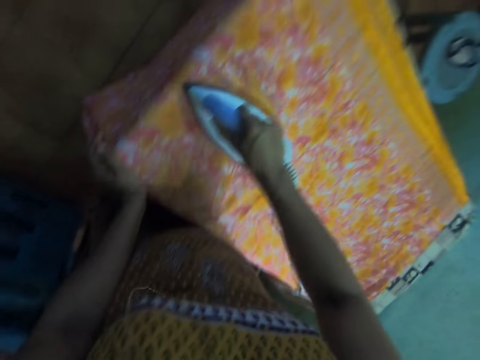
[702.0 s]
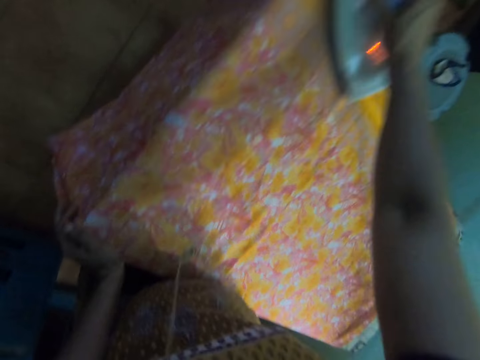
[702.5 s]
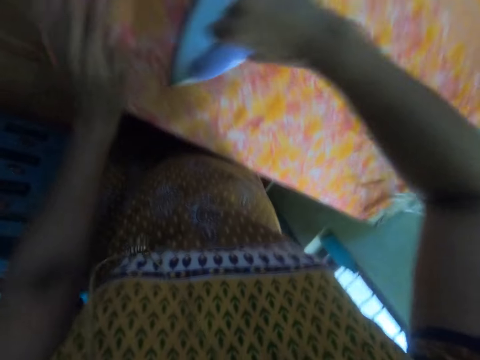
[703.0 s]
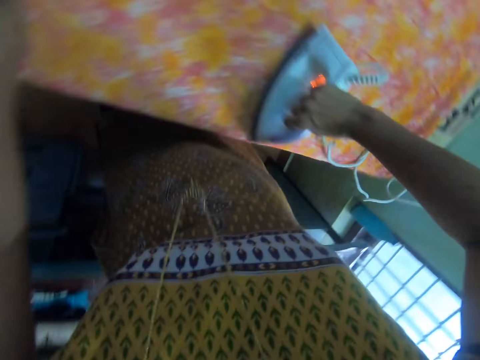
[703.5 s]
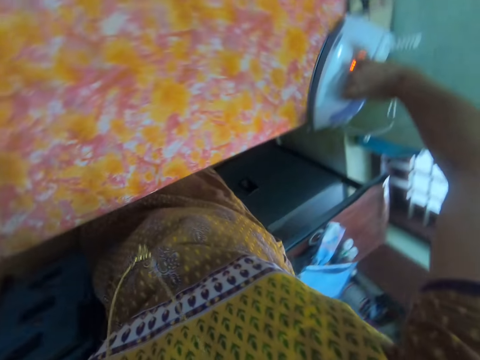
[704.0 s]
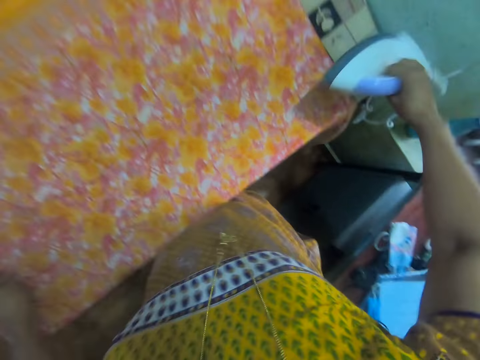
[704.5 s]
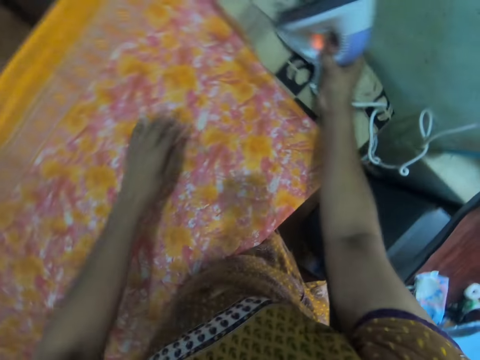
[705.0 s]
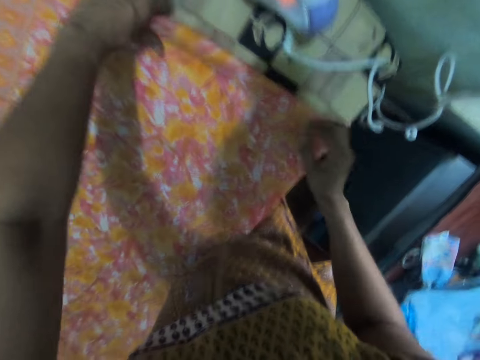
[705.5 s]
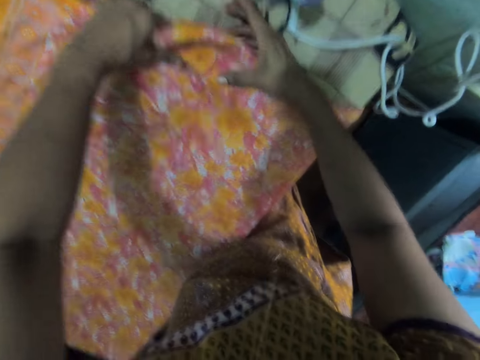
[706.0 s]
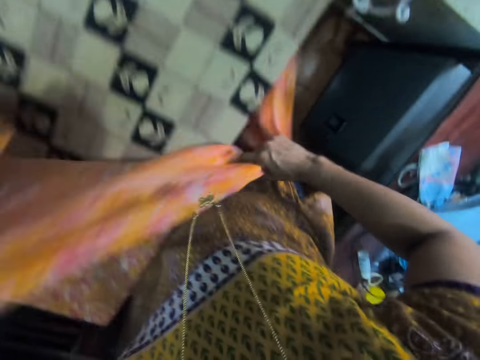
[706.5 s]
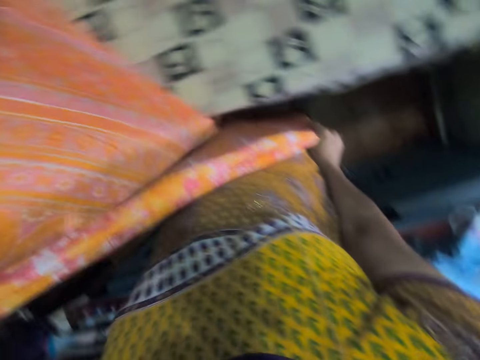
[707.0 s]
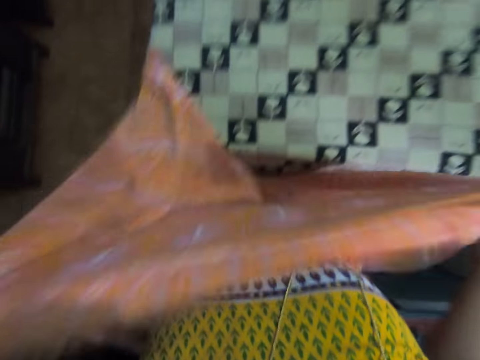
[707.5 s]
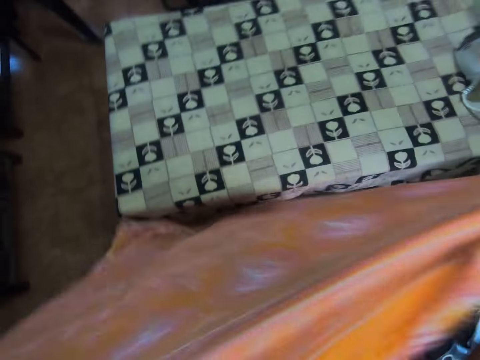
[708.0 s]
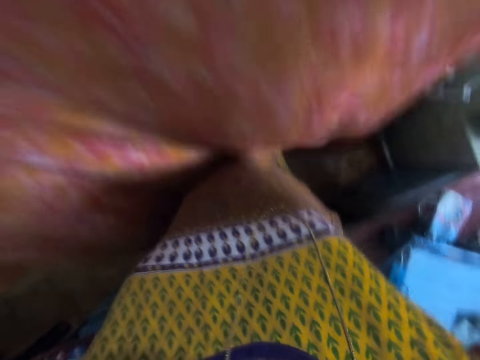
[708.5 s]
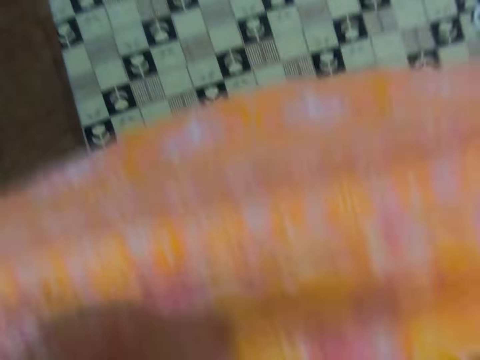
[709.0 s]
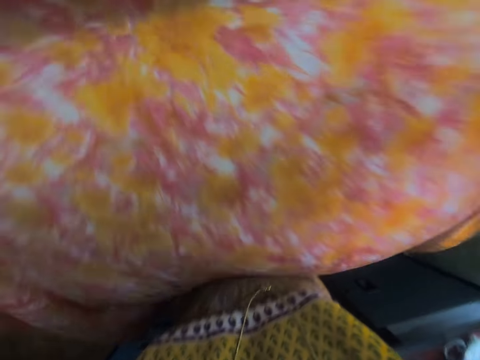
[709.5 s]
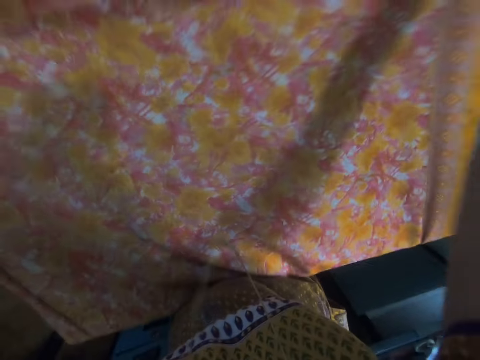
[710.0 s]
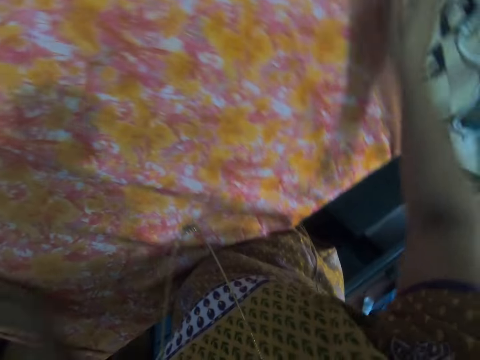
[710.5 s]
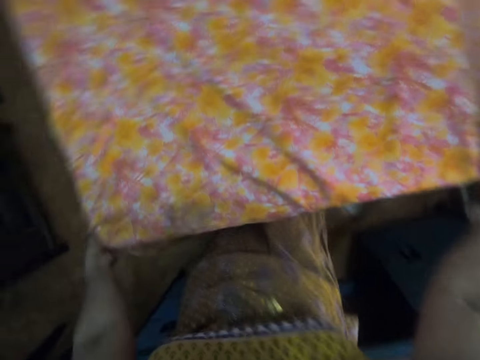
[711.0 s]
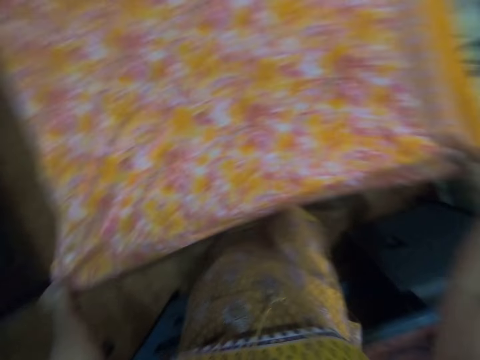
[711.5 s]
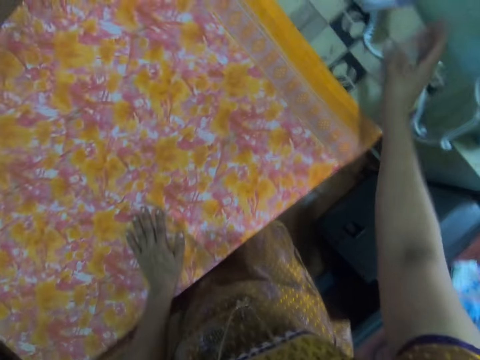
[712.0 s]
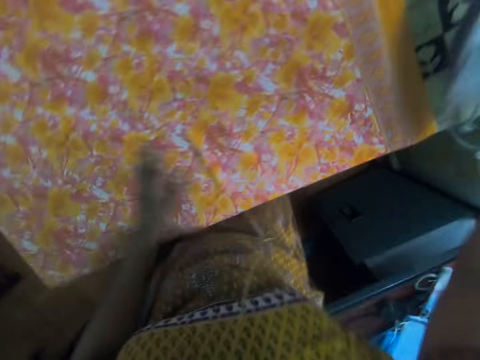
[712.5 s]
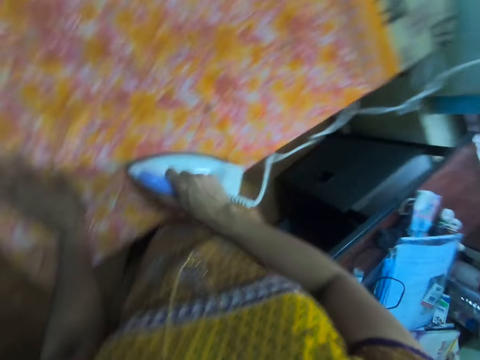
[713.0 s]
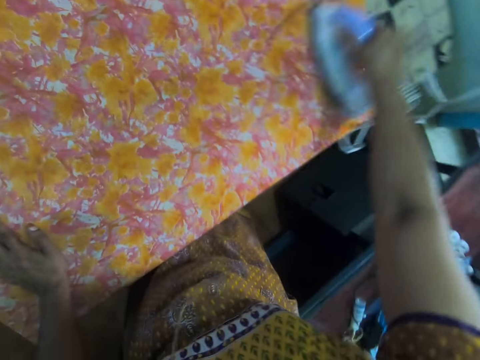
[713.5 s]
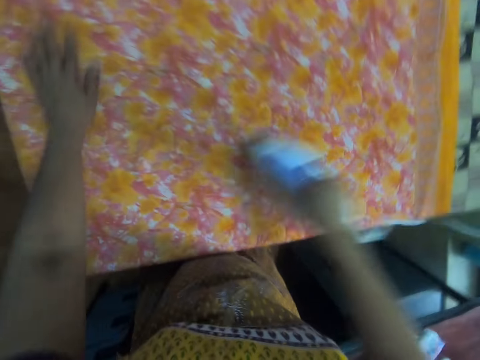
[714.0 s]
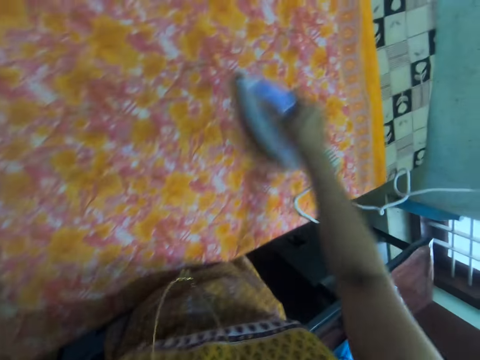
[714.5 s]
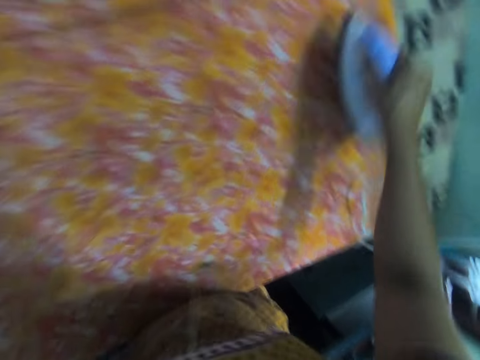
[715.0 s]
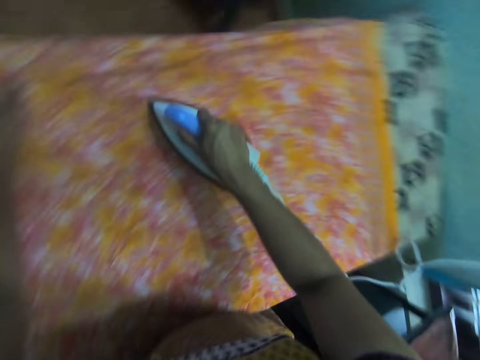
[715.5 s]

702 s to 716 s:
The camera wearer places an iron box on an iron table with the right hand. They pick up a fabric from the iron table. They dialogue with a person. They spread the fabric on the iron table, adjust the fabric on the iron table, and pick up the iron box on the iron table with the right hand. They iron the fabric on the iron table with the iron box.

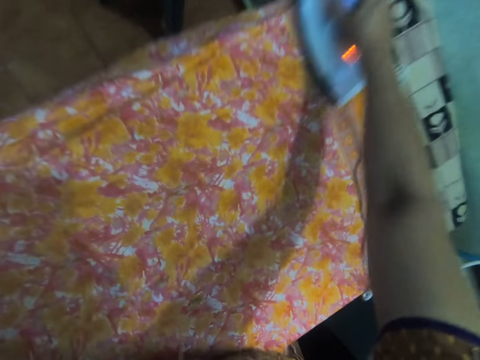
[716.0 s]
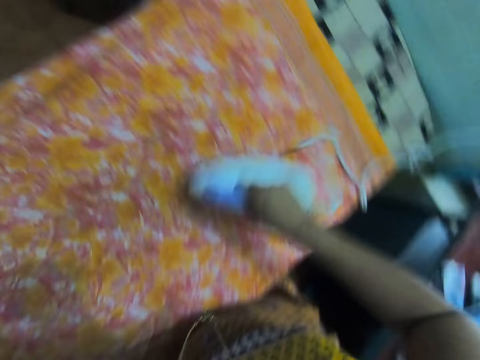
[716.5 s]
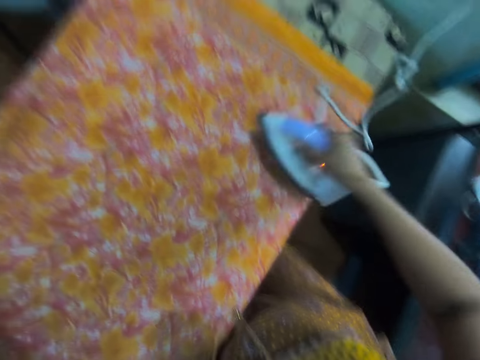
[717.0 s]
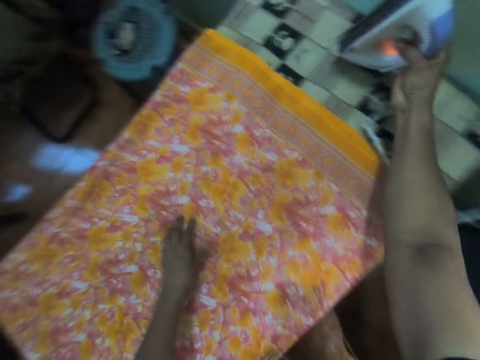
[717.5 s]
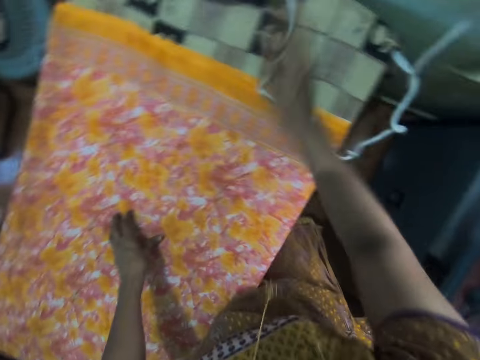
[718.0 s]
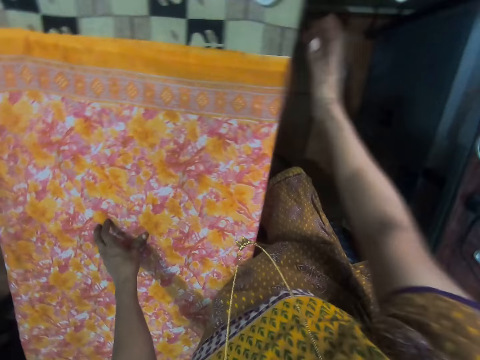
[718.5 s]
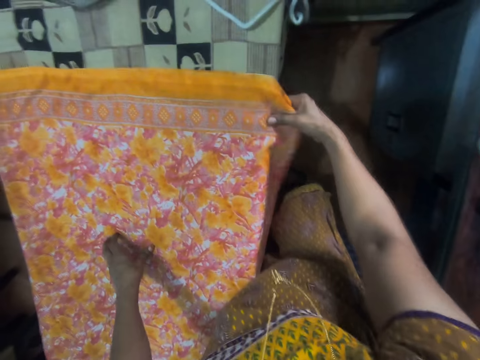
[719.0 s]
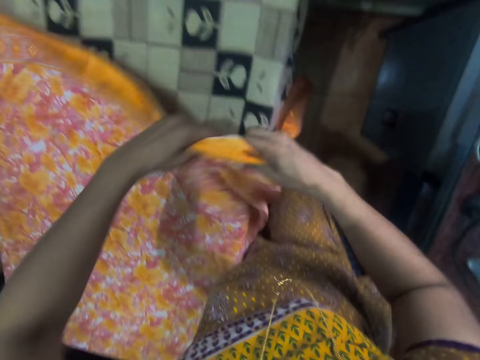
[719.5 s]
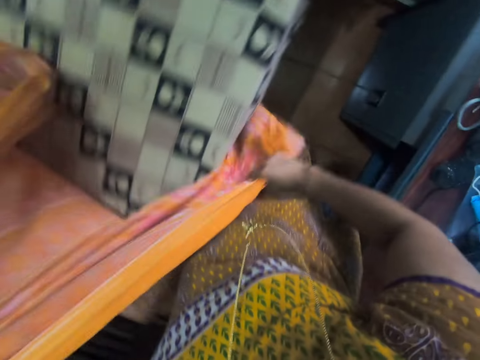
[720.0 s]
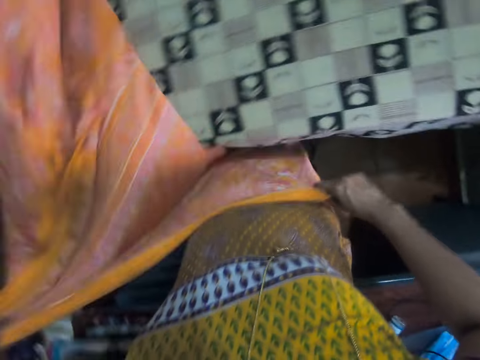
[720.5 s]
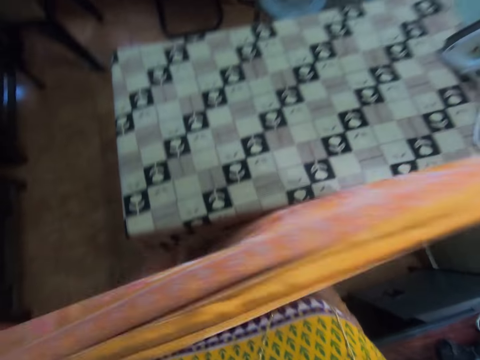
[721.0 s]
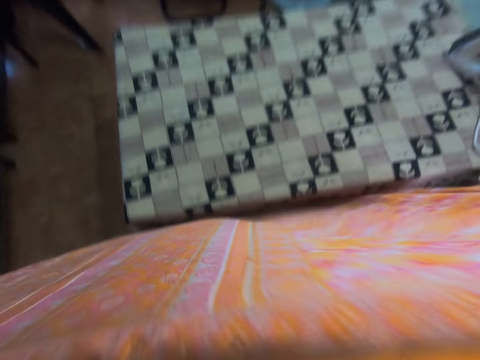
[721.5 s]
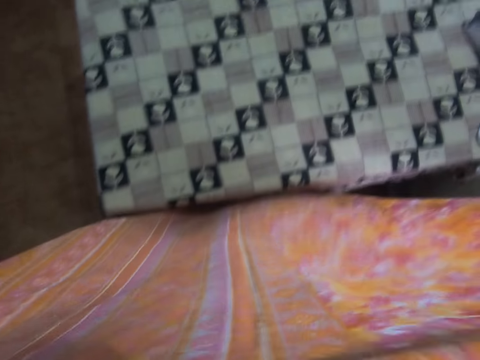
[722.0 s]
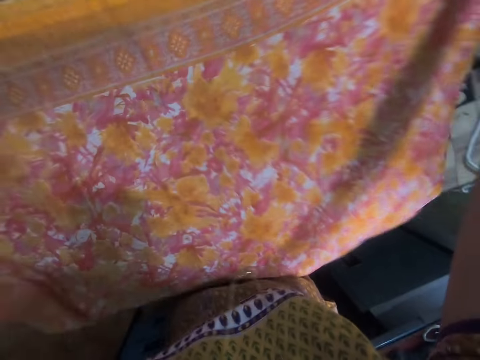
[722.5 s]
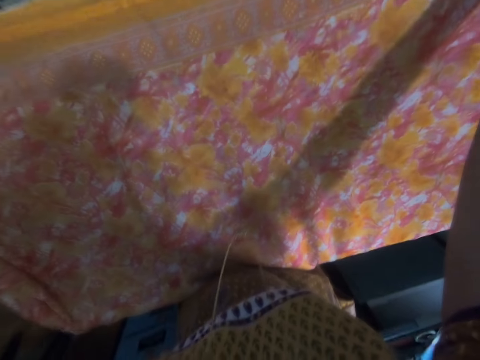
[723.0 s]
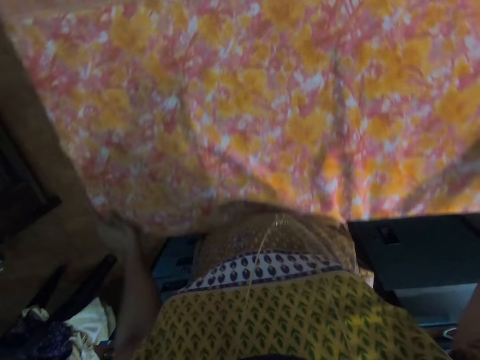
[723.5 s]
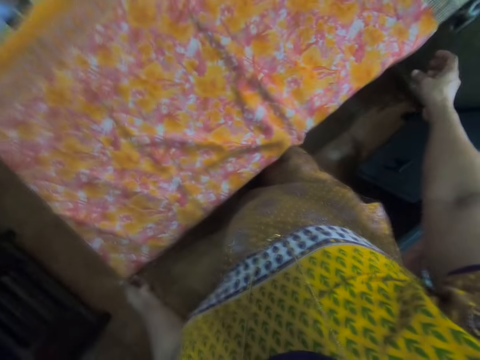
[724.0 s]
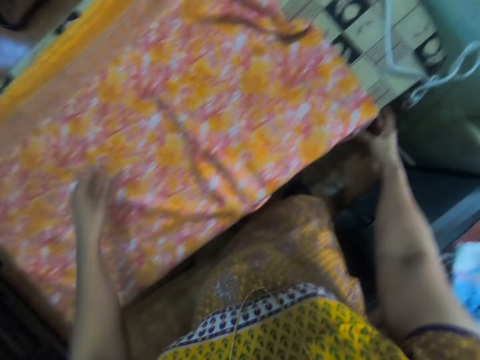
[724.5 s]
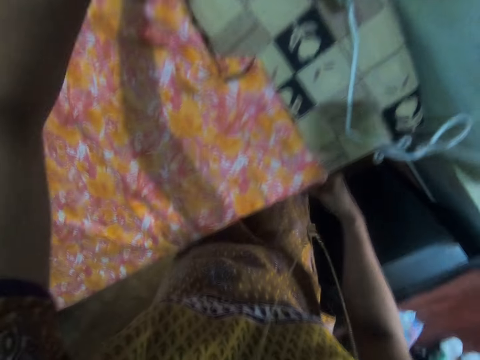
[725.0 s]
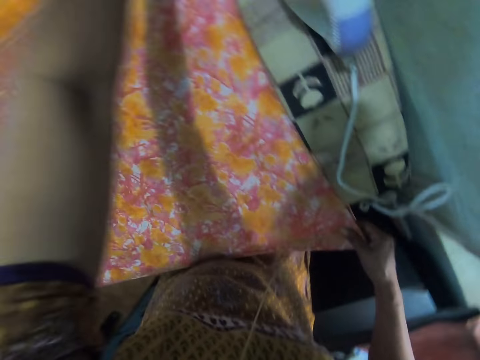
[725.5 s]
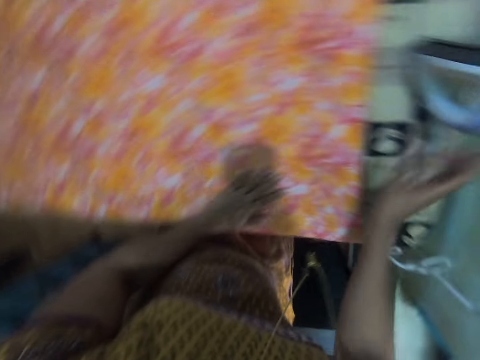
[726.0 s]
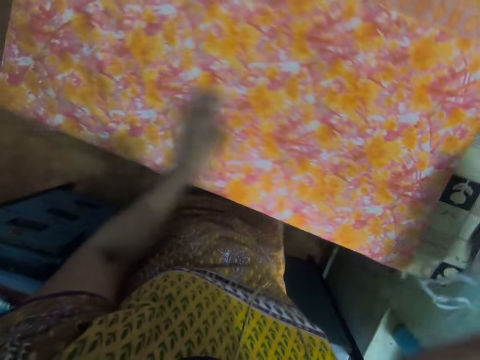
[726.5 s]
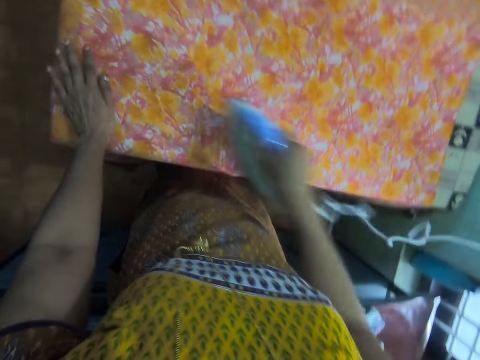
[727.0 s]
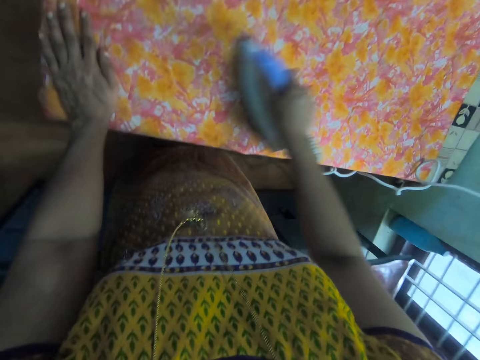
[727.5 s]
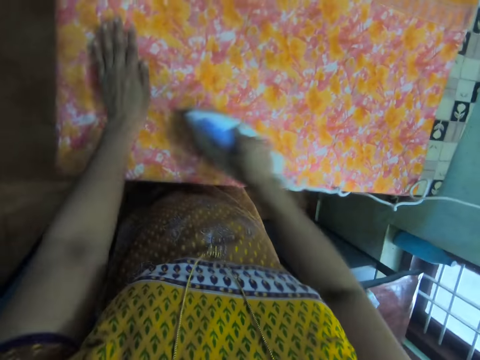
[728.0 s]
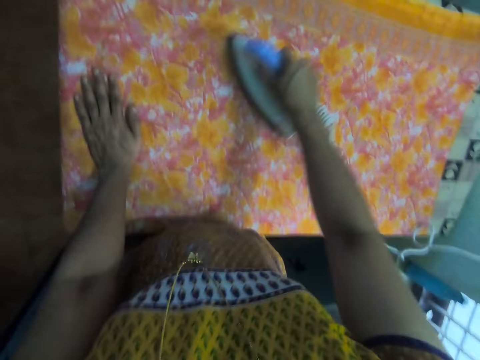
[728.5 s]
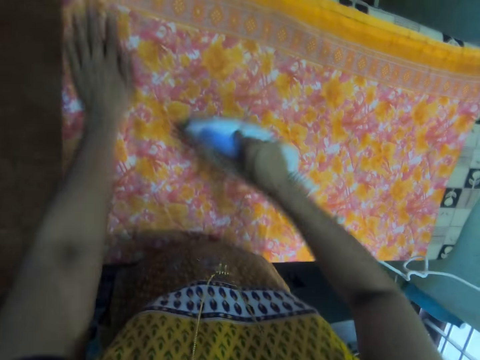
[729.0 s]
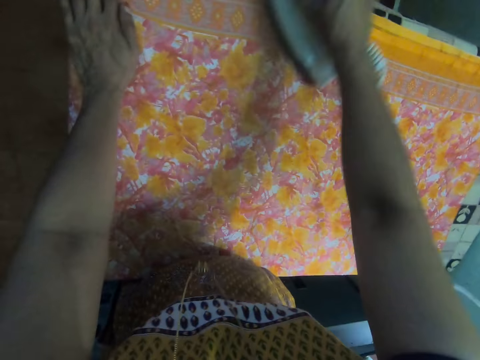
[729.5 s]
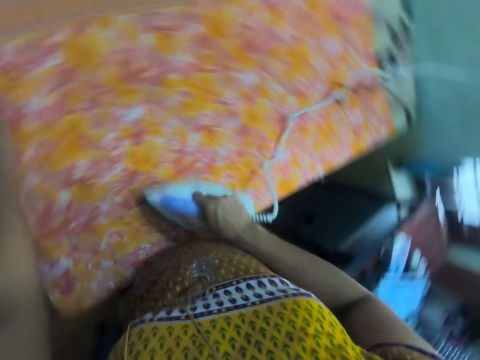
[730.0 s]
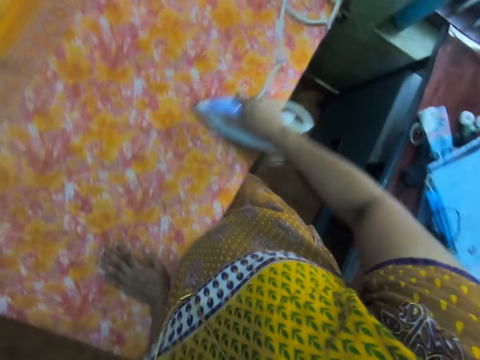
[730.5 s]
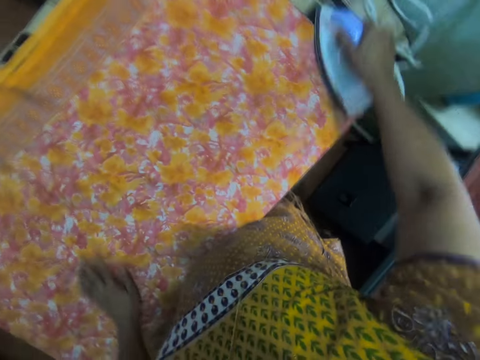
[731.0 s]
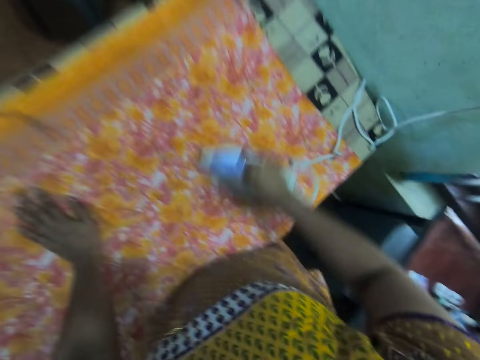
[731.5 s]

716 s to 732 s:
The camera wearer places an iron box on an iron table with the right hand. They pick up a fabric from the iron table. They spread the fabric on the iron table and adjust the fabric on the iron table. They pick up the iron box on the iron table with the right hand. They iron the fabric on the iron table with the electric iron box.
